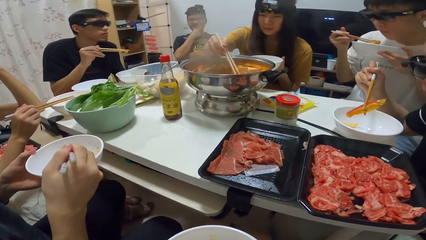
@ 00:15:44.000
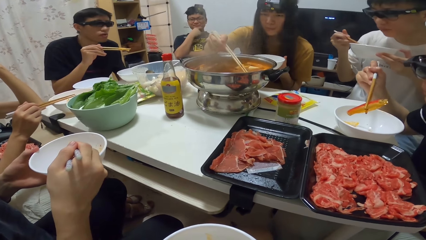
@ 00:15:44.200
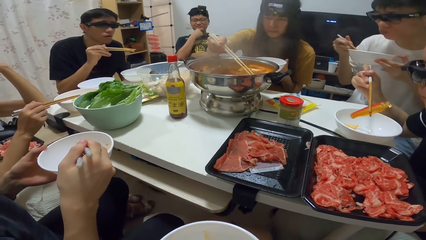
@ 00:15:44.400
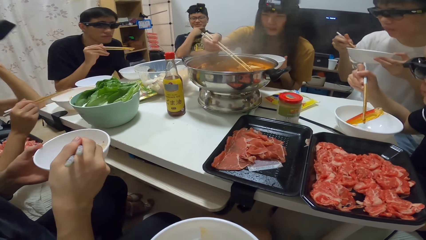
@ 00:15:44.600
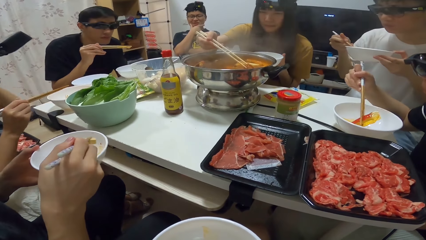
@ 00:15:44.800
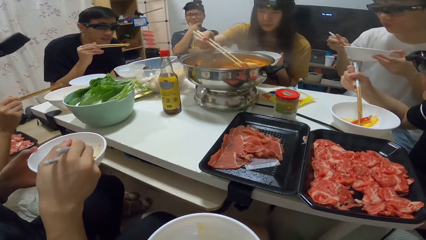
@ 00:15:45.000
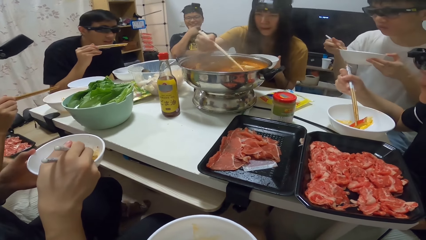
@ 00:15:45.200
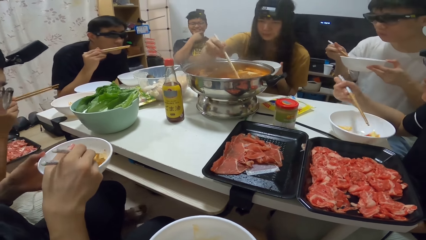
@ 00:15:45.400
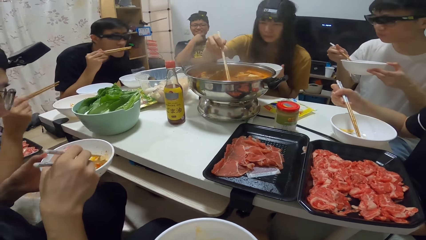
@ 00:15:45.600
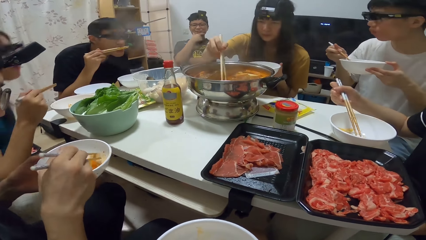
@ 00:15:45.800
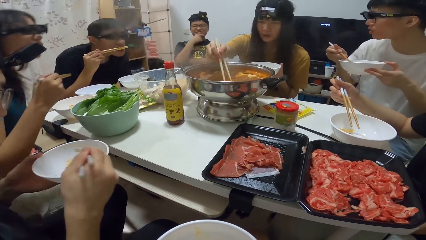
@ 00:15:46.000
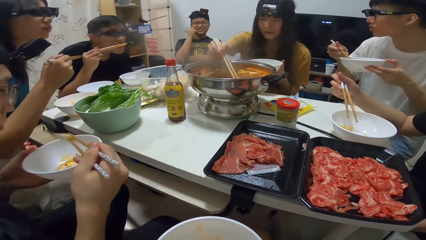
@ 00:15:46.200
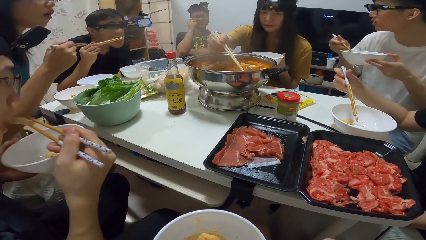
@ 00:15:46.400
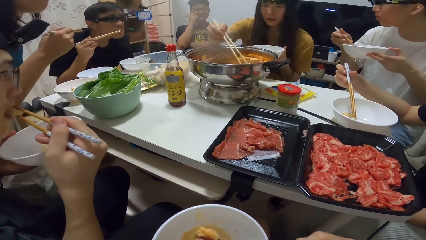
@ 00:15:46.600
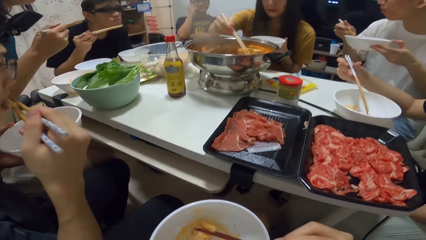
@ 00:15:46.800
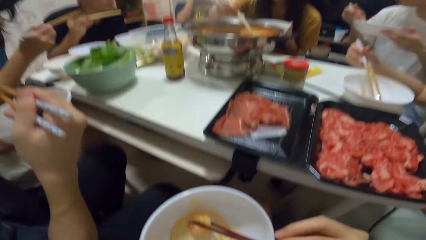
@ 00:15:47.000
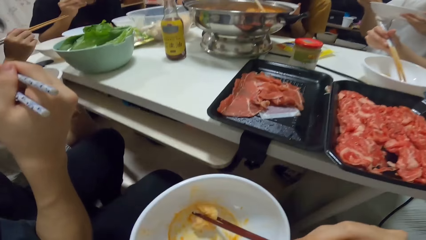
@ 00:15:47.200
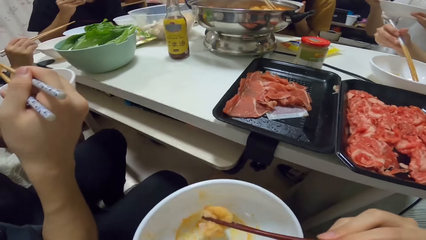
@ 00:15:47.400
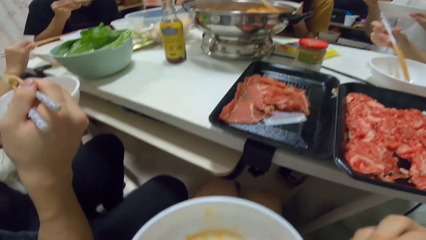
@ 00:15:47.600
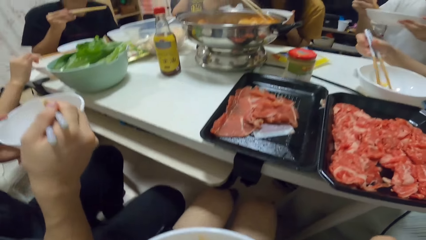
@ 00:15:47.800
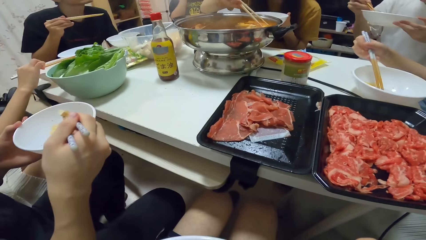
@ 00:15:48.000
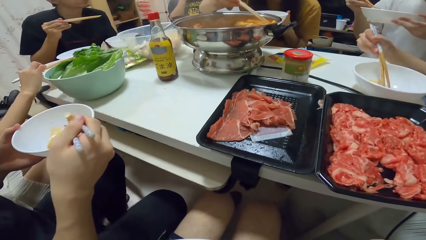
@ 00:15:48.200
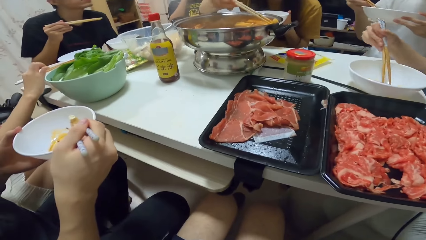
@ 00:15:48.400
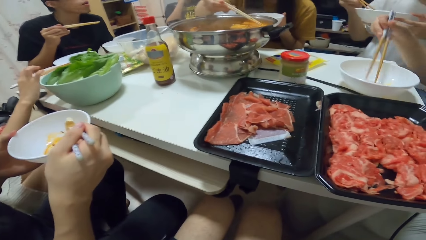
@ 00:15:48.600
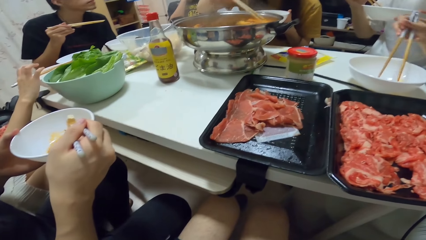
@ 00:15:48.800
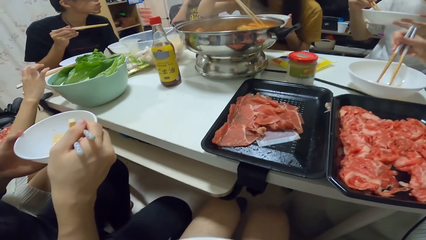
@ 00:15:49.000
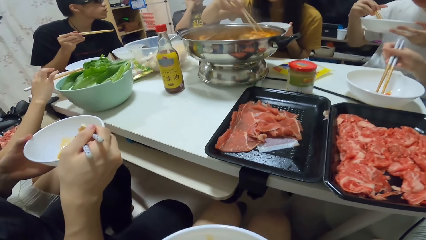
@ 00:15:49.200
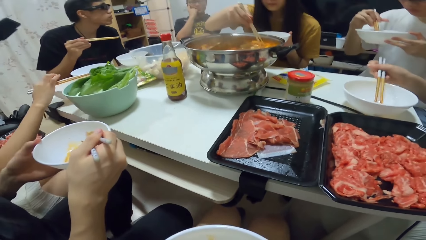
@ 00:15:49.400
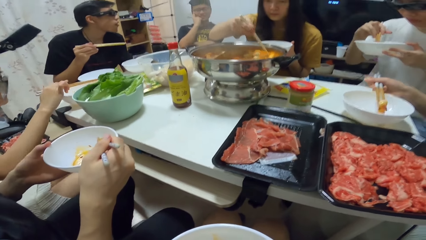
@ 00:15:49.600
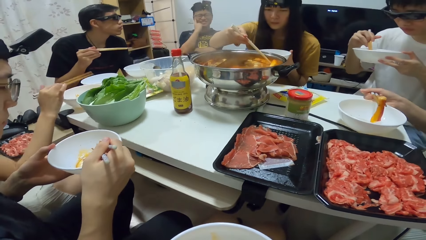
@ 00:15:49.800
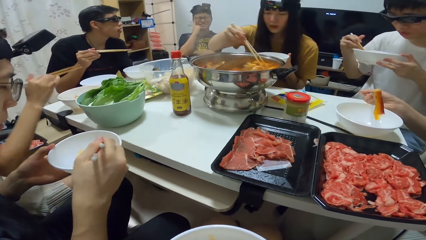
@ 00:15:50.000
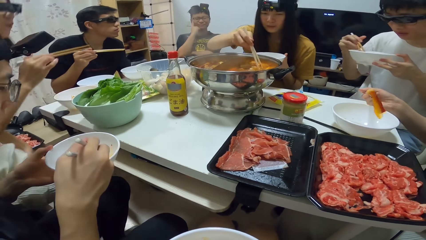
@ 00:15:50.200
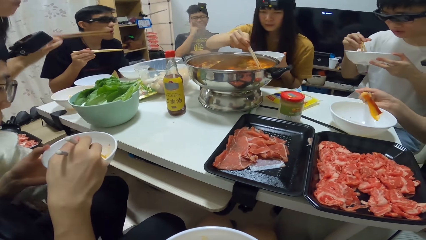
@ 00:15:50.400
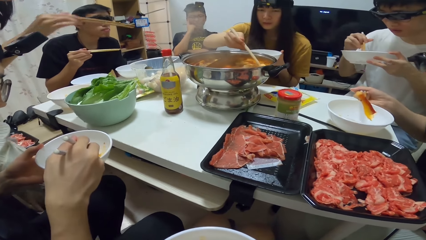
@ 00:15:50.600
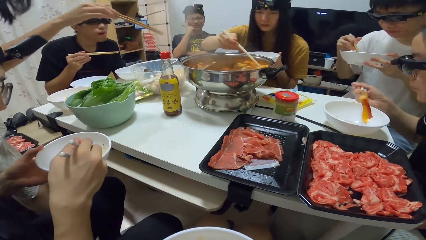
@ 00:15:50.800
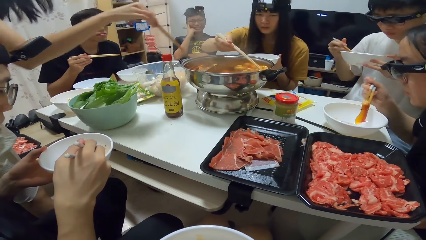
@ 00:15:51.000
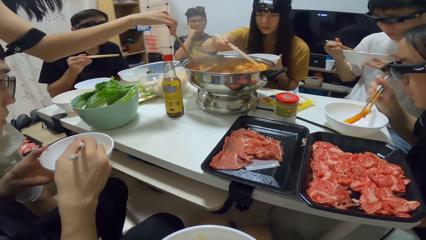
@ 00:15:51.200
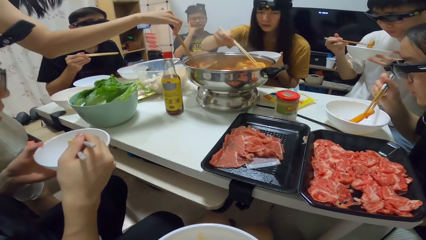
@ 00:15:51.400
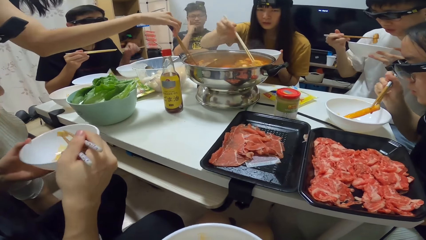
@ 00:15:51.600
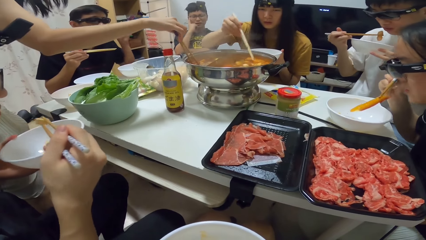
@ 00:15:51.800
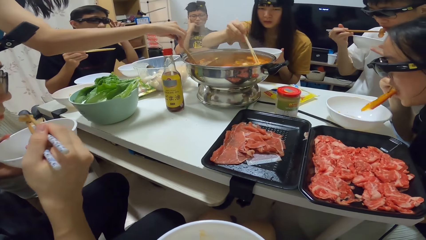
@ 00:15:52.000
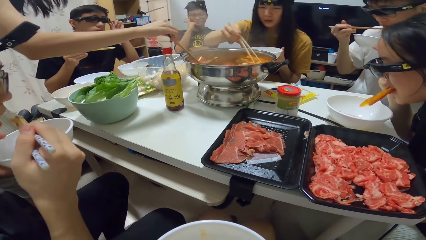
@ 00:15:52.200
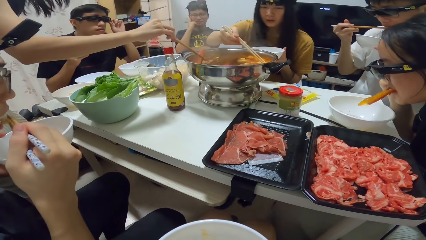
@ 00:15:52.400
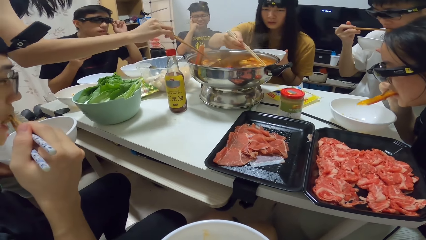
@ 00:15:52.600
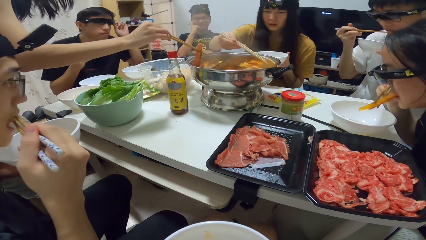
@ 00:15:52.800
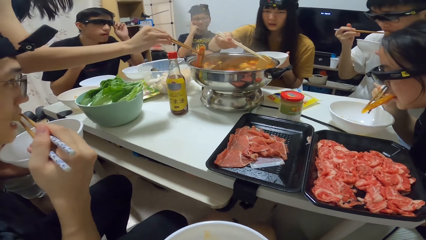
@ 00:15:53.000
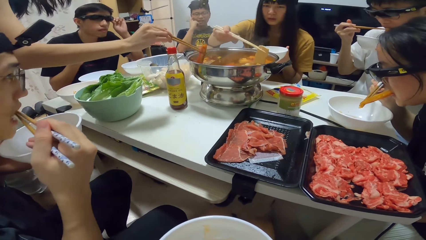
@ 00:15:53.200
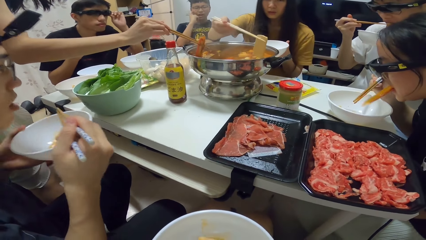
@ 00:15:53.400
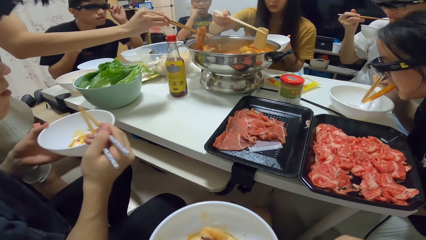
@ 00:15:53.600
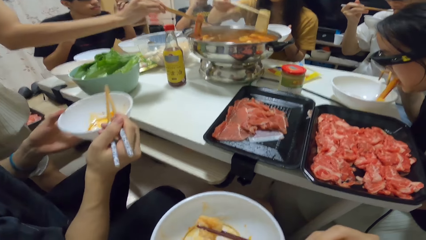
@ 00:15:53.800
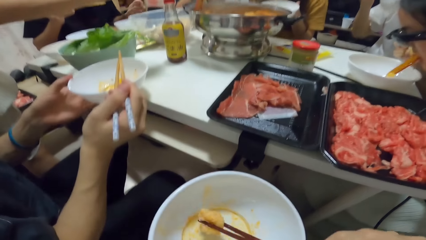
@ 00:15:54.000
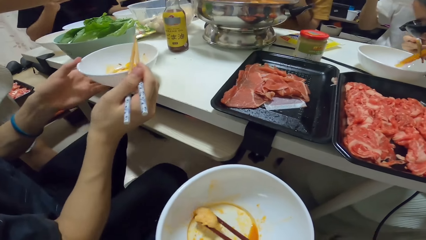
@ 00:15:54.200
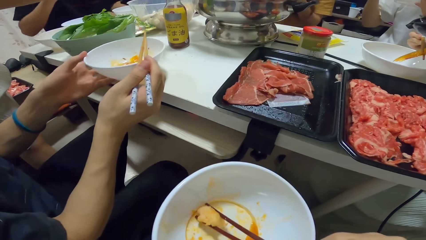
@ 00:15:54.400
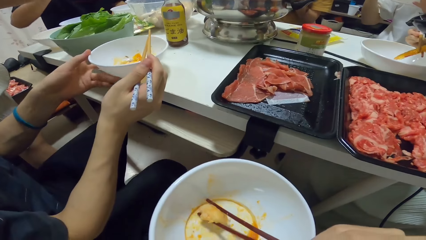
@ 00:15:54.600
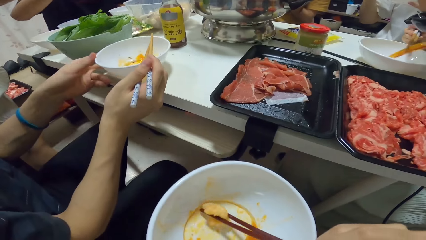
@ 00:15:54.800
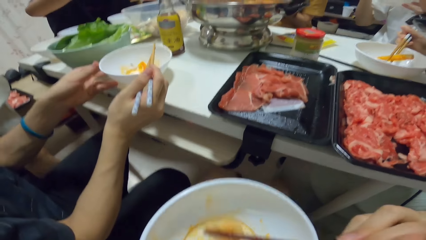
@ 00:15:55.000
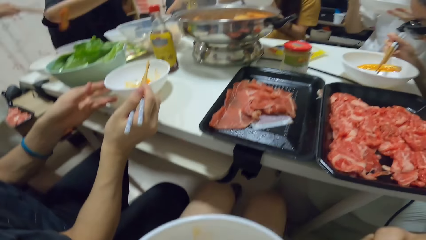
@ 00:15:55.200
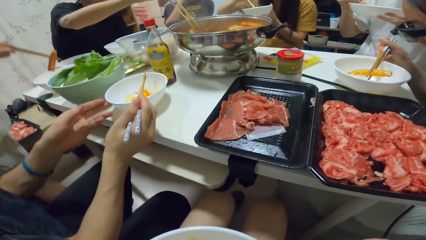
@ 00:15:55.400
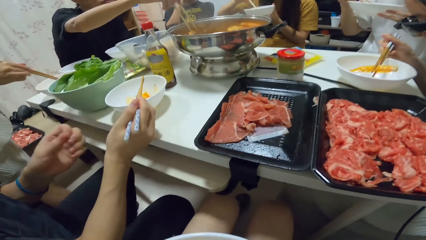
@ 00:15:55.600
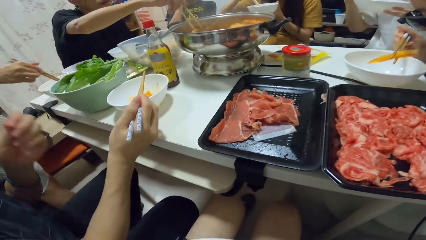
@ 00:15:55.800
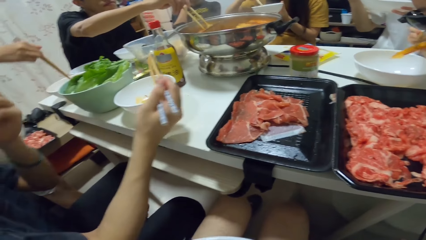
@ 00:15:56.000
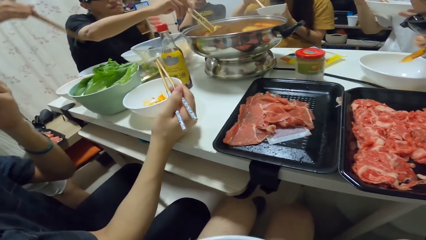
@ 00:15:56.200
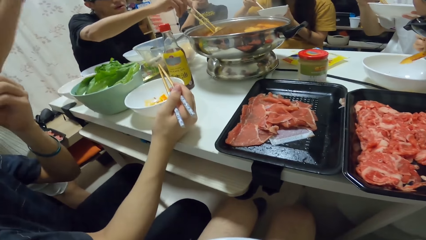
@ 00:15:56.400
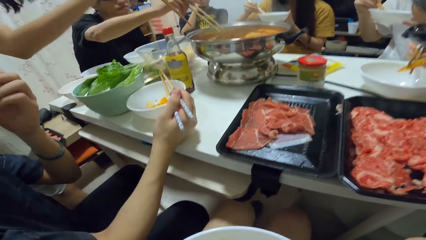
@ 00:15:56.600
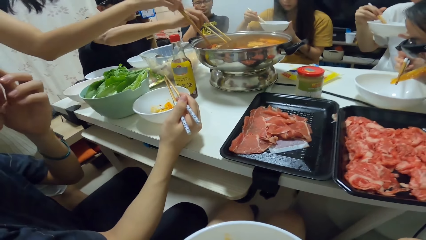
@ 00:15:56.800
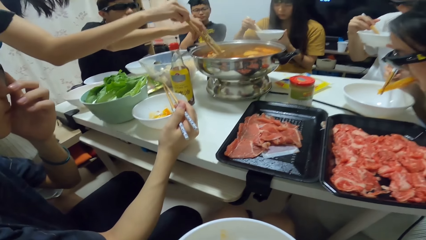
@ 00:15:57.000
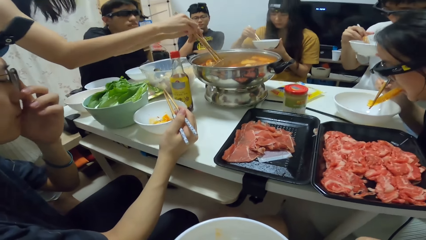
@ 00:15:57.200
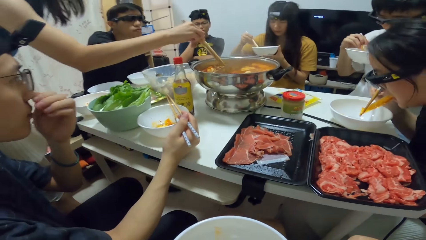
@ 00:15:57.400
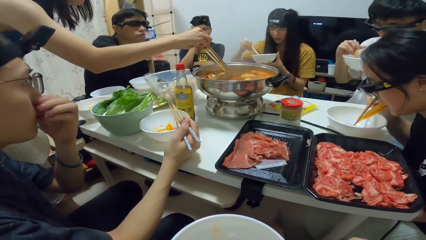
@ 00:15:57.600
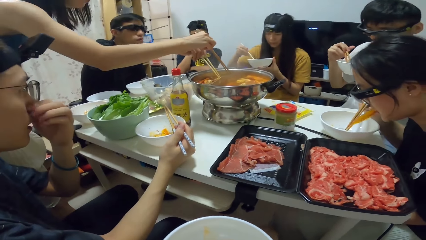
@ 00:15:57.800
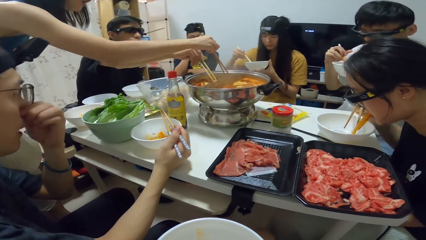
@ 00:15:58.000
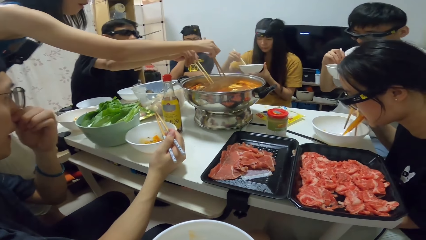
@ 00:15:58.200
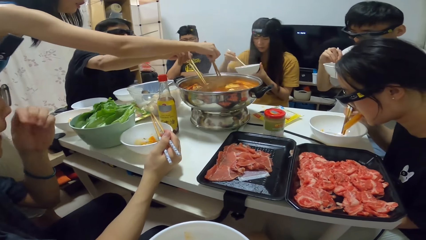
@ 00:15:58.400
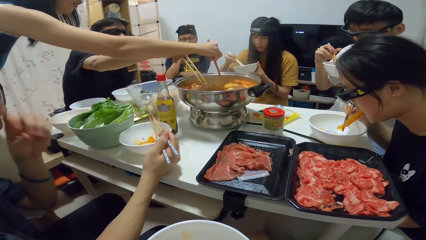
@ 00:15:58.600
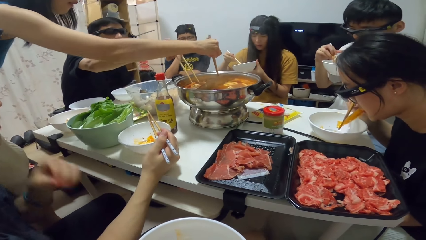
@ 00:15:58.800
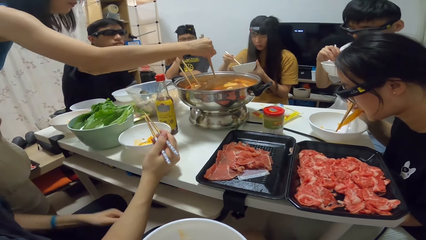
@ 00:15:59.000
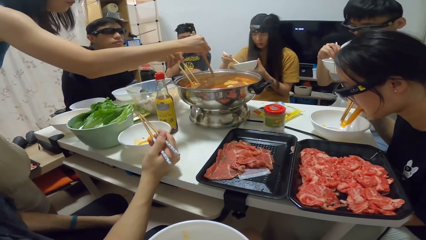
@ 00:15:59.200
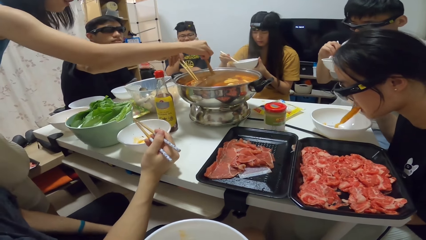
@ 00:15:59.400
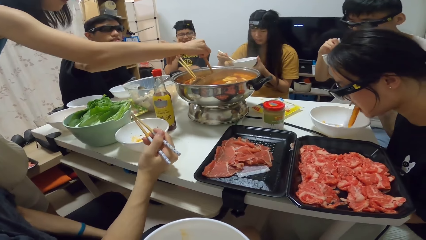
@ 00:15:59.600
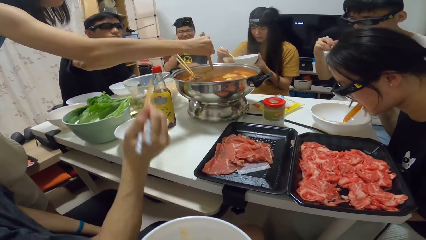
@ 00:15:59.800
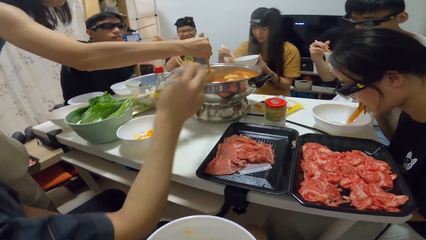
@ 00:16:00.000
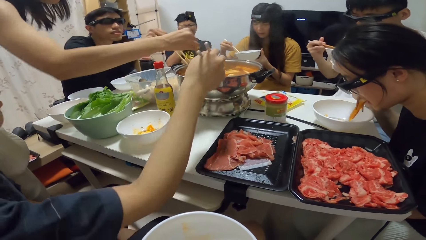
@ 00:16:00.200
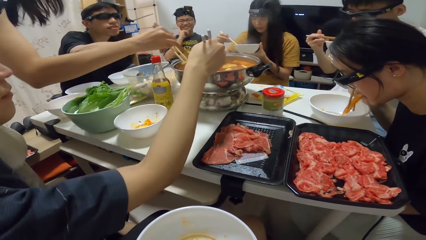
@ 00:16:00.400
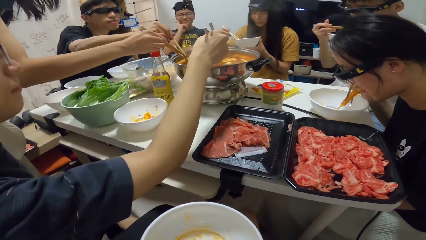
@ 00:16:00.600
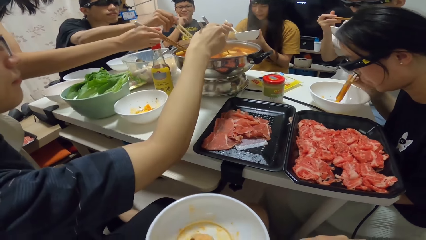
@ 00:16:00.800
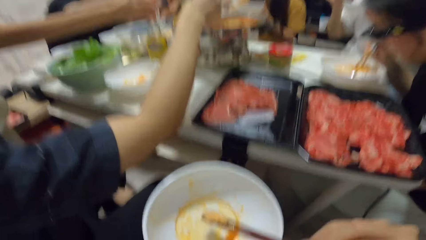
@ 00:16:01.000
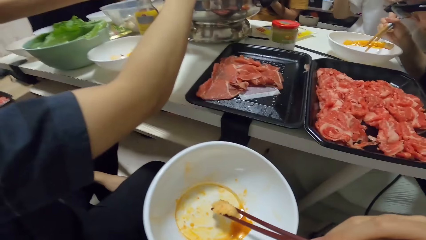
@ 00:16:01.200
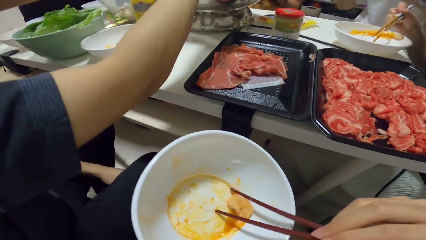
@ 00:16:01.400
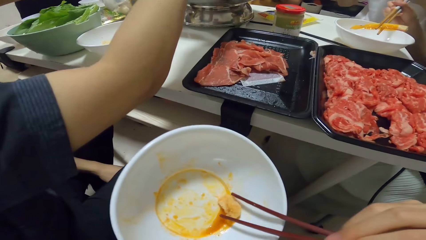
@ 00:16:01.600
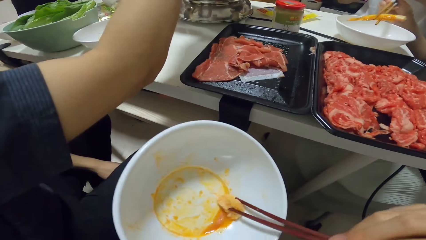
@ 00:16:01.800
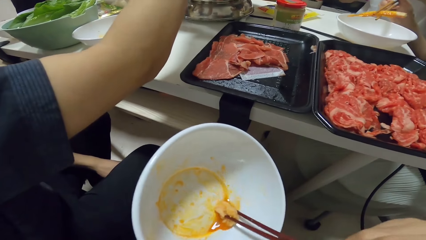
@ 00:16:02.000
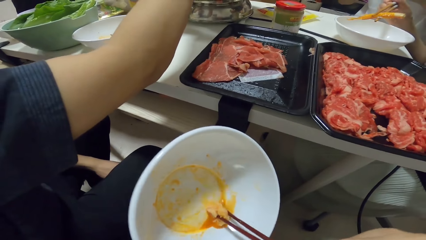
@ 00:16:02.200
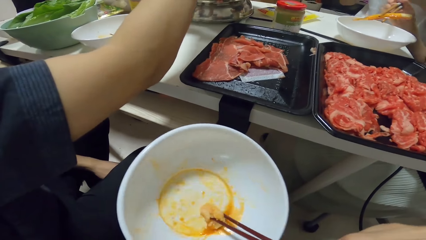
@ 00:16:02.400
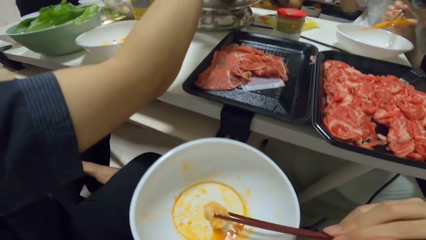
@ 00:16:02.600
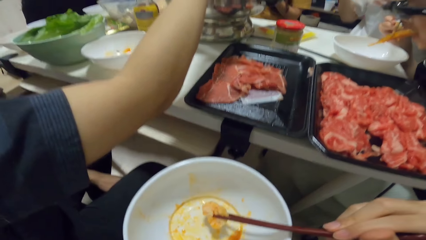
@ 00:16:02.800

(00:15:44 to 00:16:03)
A man touches his face. A woman stands up. Another man eats the food. The woman sits down on the chair and eats the food. The woman picks food from the pot with chopsticks in her right hand. The second man puts the plate on the table. The first woman puts the food into the bowl on the table. Another woman eats the food. Another man picks food from the pot with chopsticks in his right hand. The first woman picks food from the pot with chopsticks in her right hand. Another man picks food from the pot with chopsticks in his right hand.
